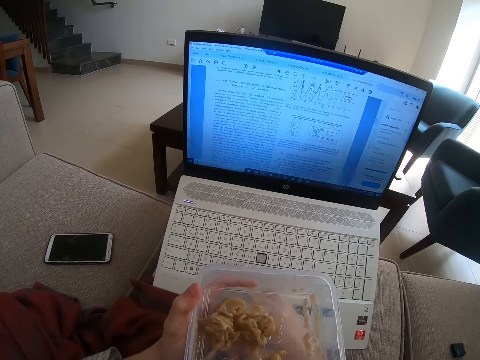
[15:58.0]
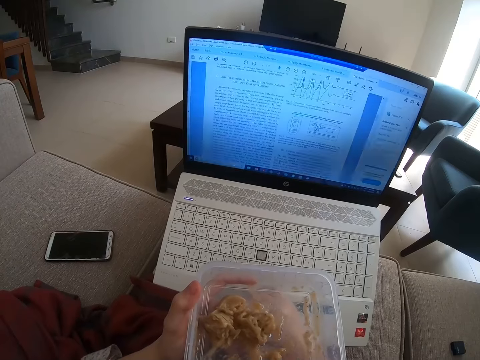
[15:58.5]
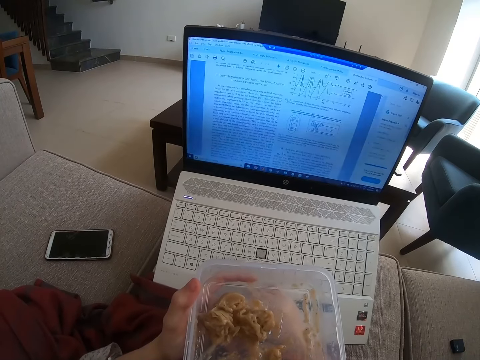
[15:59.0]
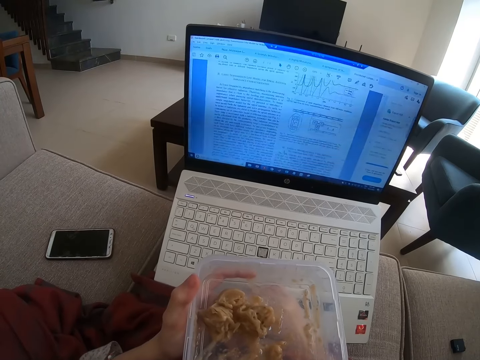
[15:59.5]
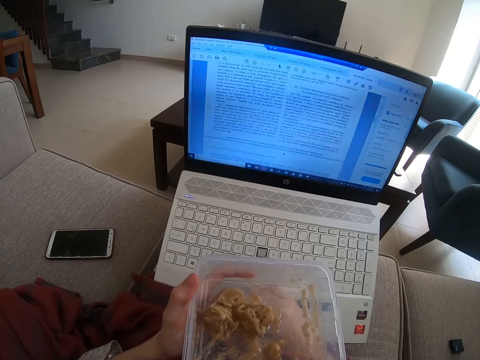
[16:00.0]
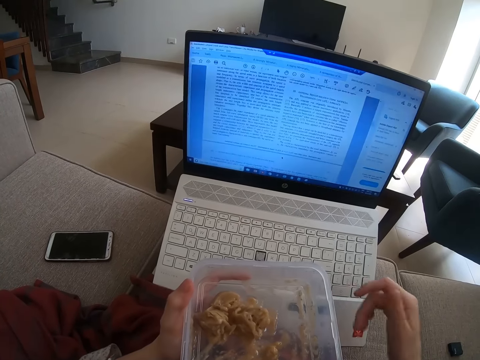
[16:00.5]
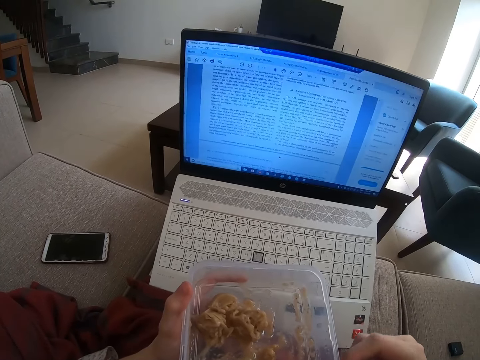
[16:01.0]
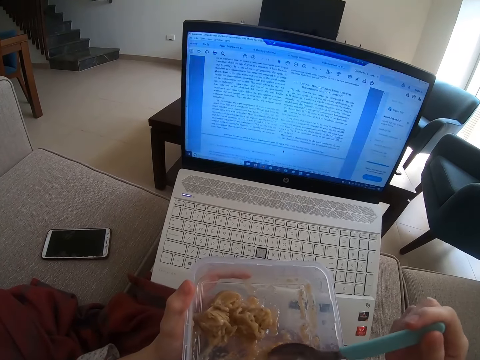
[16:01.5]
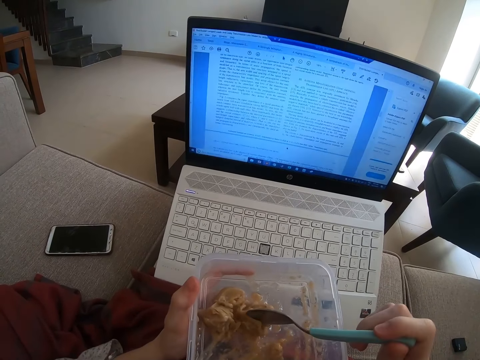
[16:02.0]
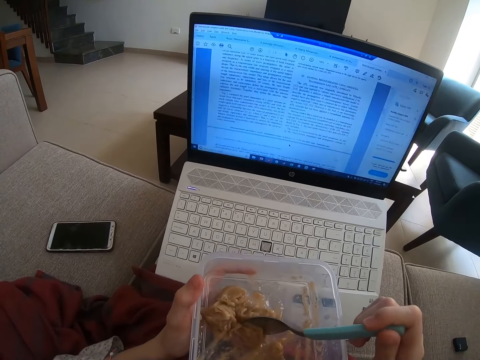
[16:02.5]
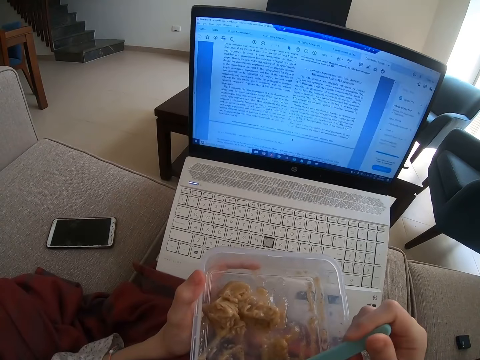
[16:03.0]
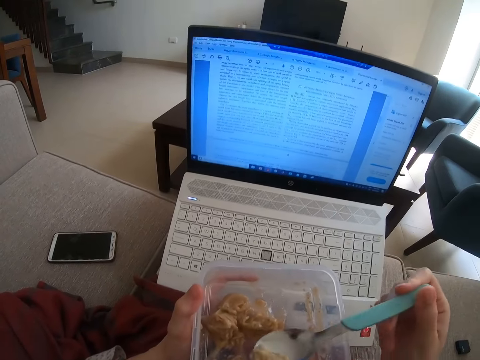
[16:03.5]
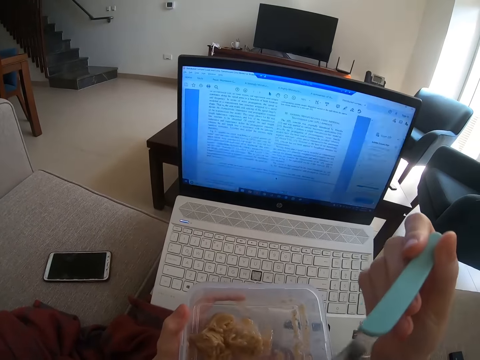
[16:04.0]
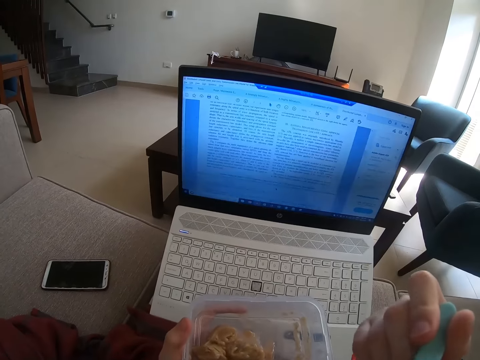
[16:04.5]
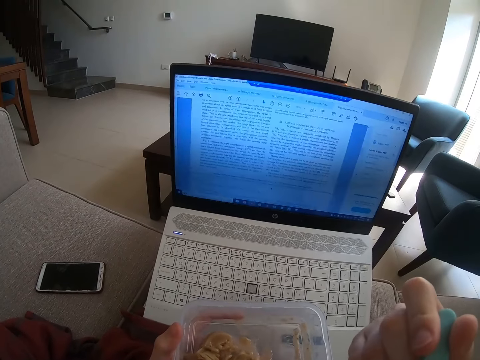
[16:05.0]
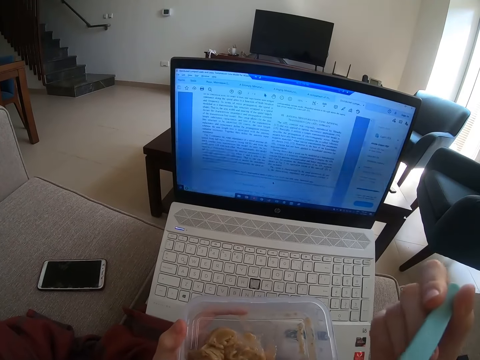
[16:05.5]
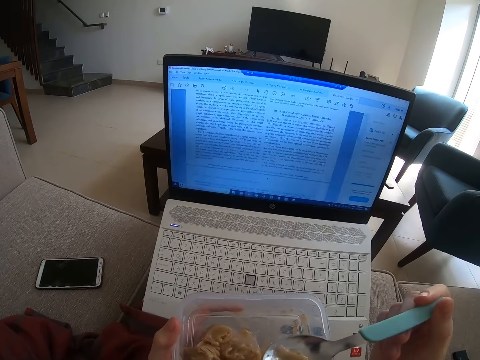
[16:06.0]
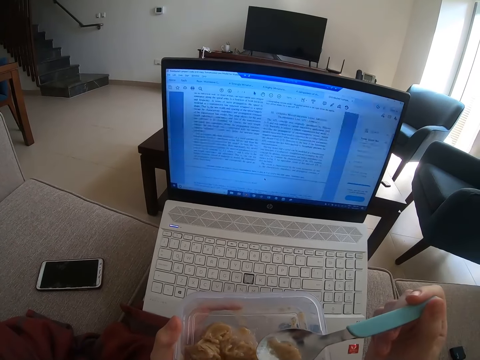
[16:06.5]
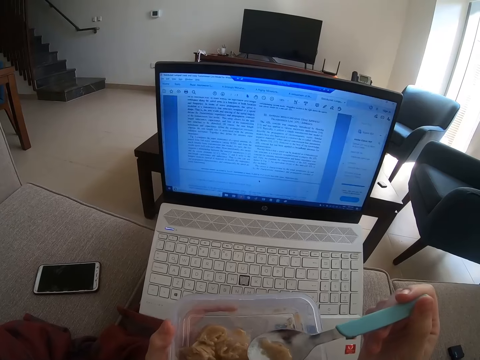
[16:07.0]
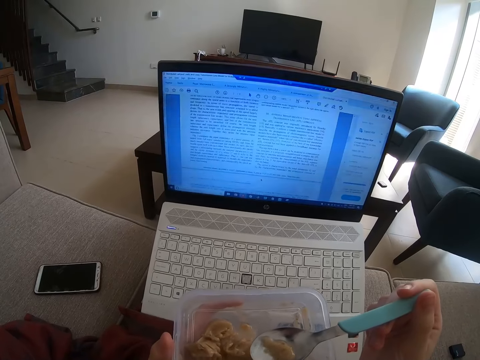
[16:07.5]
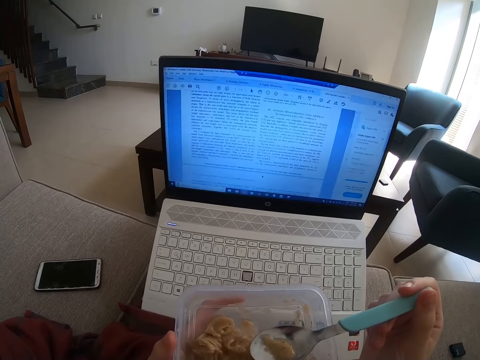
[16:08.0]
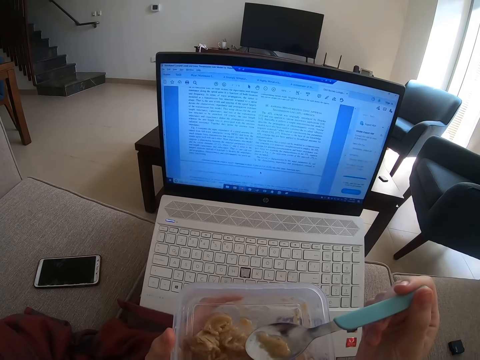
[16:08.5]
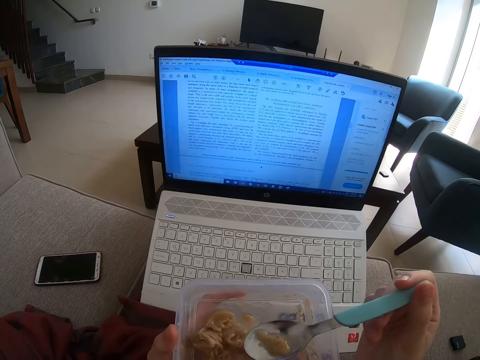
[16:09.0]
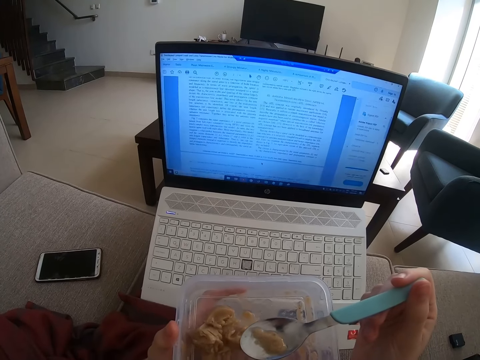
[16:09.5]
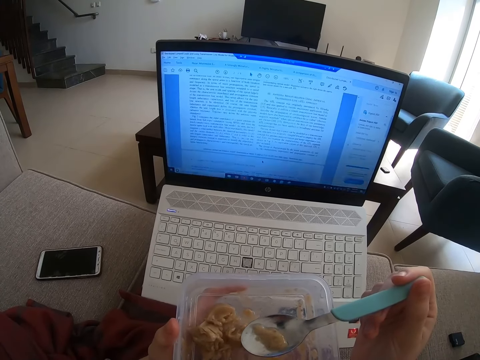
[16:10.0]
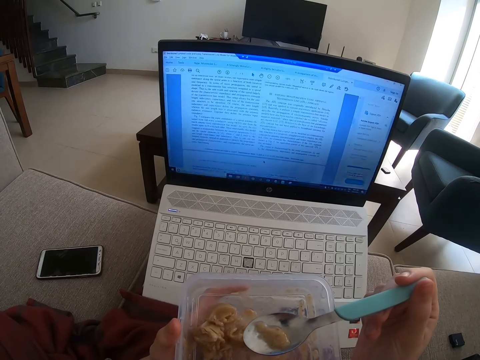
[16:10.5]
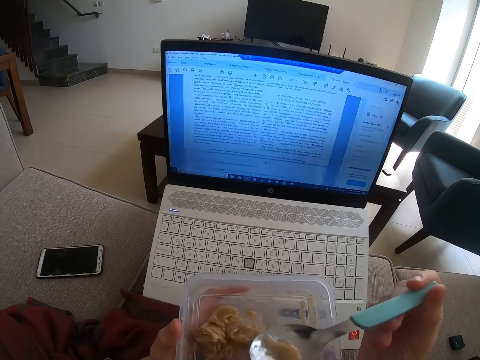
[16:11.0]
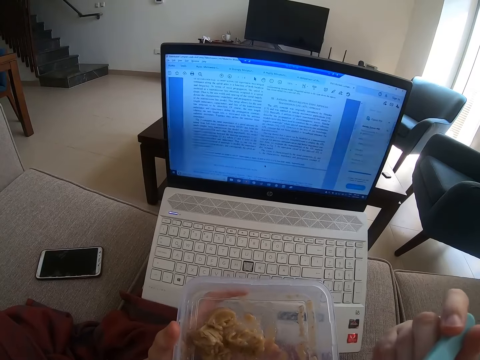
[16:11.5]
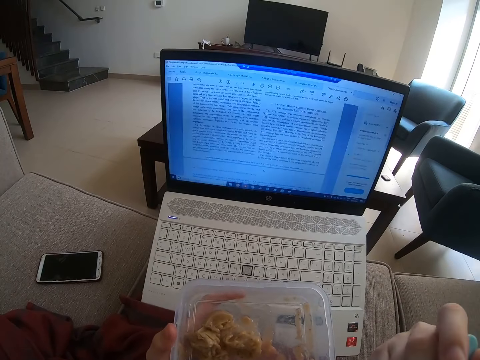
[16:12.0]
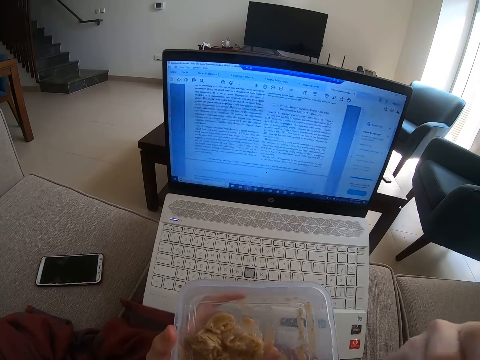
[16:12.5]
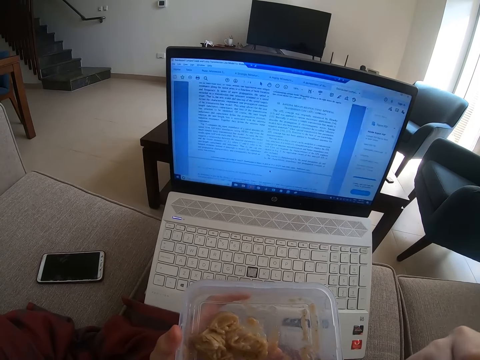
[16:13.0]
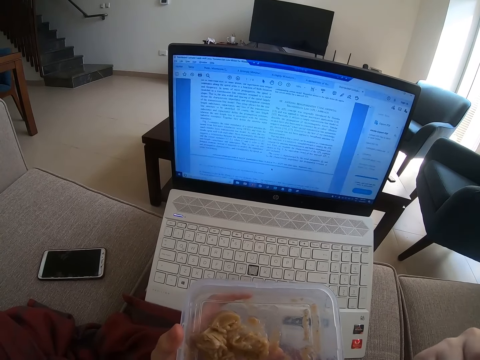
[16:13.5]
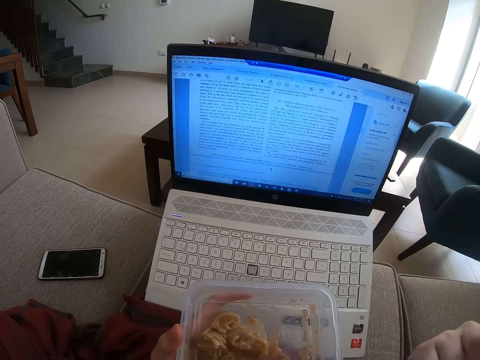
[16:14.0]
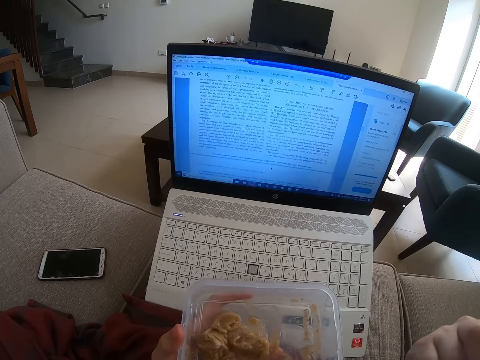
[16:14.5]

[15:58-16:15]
The camera wearer picks up a spoon. They scoop the food with the spoon. They eat the food with the spoon. They look at the laptop. They eat the food with the spoon.

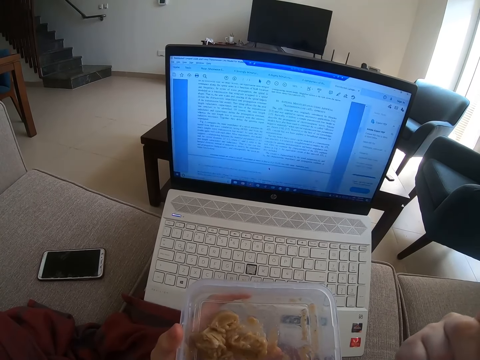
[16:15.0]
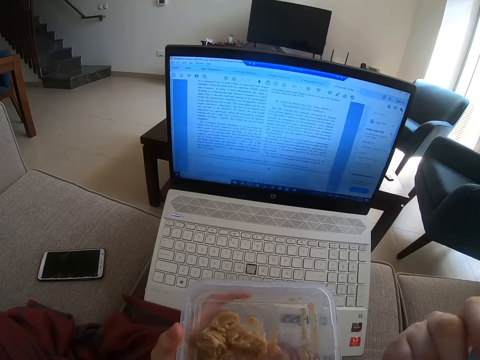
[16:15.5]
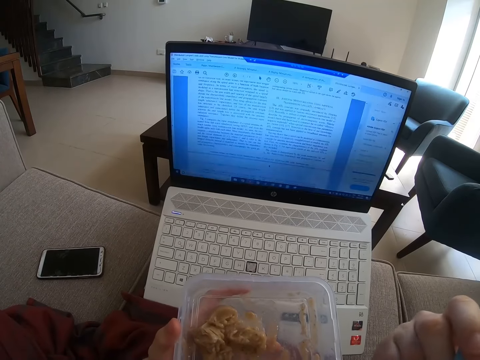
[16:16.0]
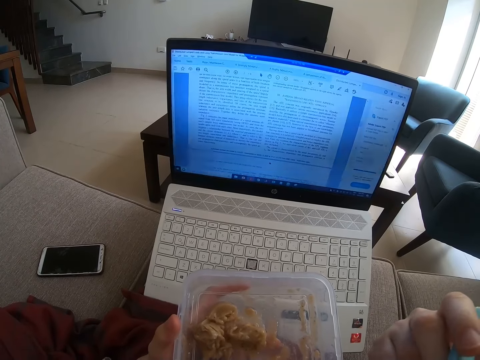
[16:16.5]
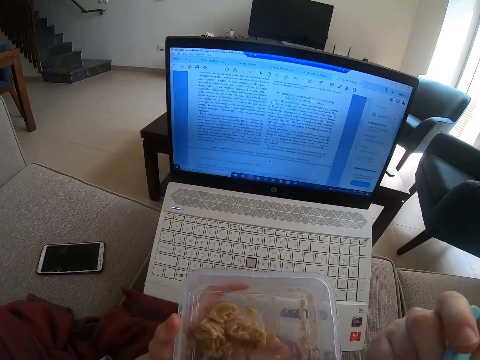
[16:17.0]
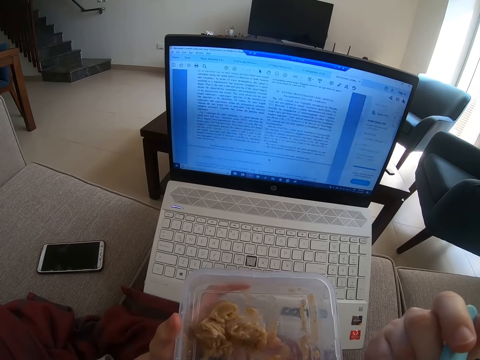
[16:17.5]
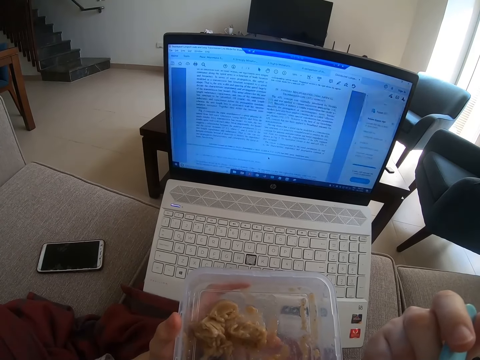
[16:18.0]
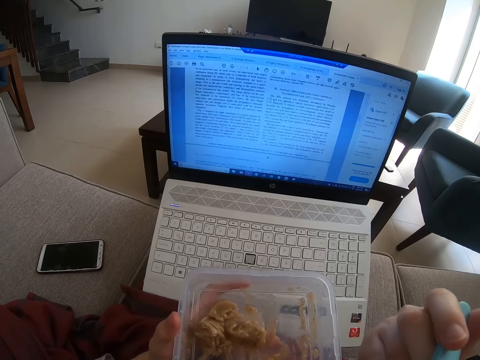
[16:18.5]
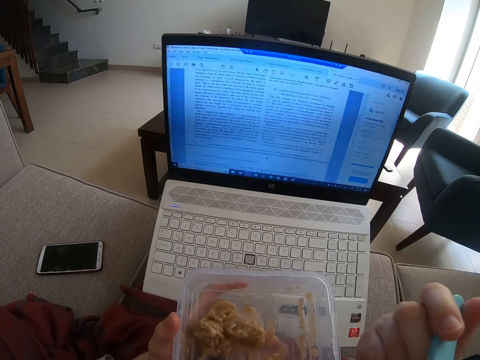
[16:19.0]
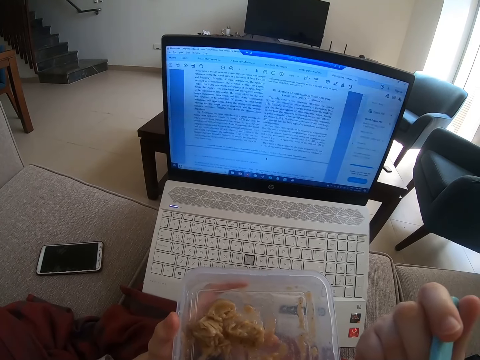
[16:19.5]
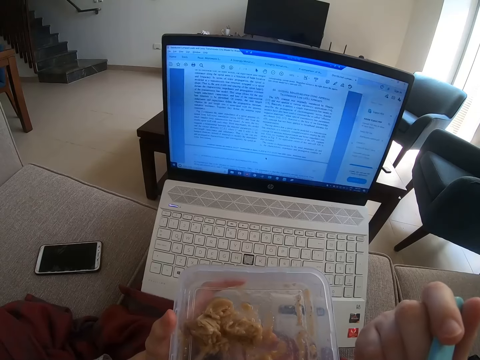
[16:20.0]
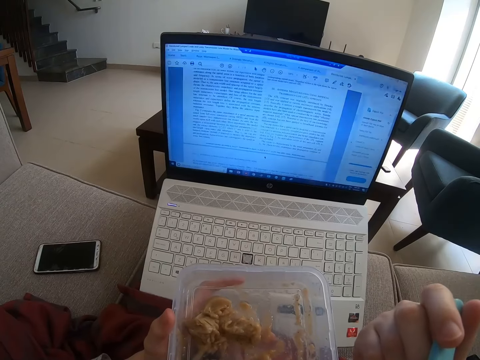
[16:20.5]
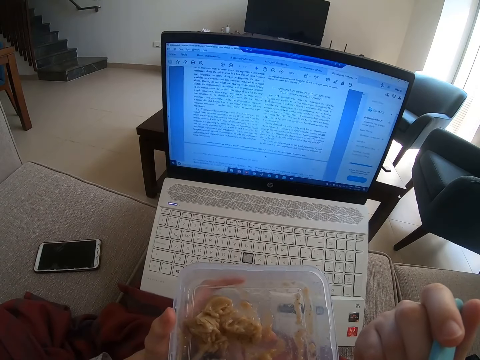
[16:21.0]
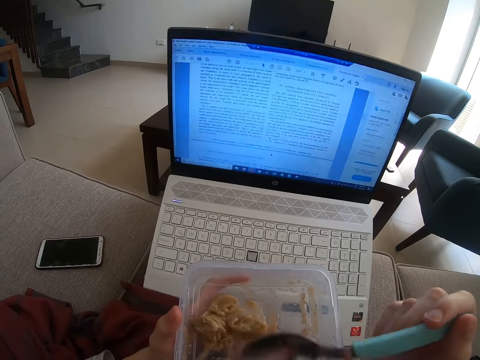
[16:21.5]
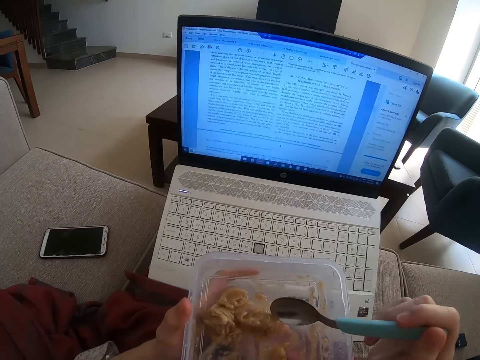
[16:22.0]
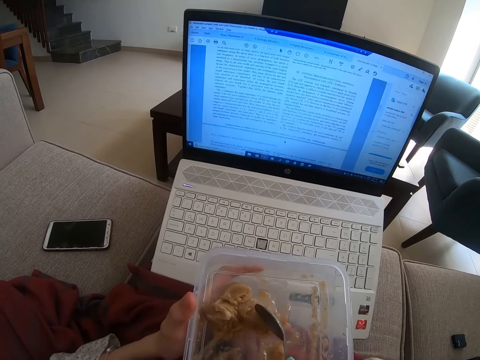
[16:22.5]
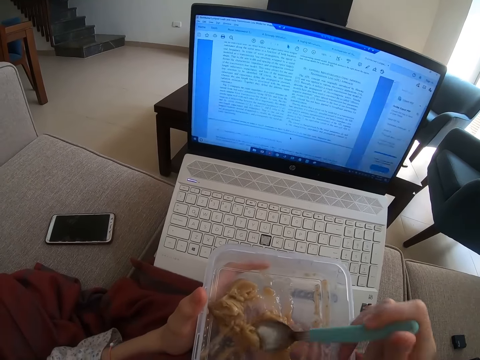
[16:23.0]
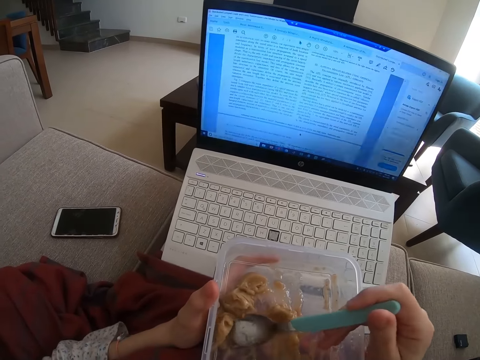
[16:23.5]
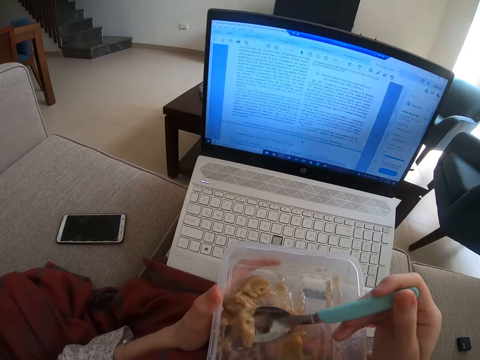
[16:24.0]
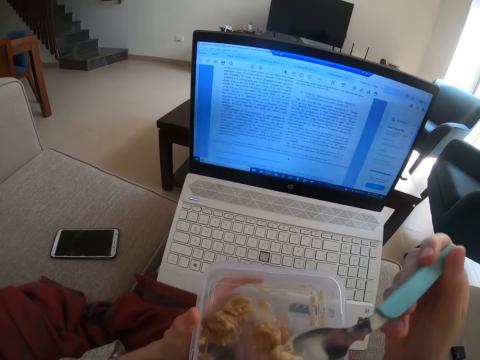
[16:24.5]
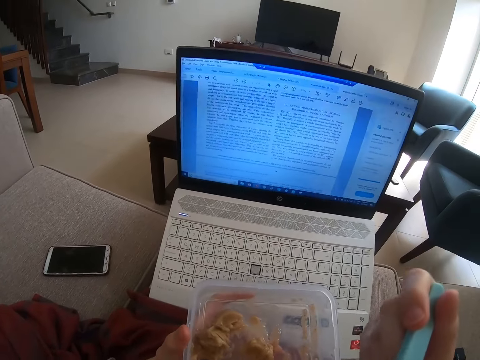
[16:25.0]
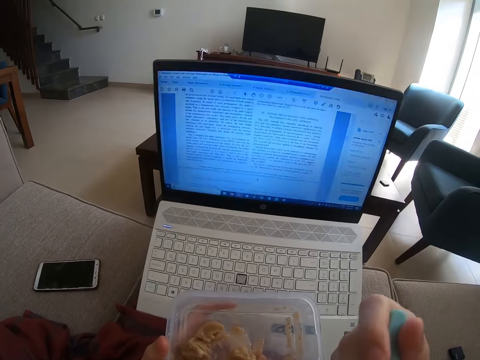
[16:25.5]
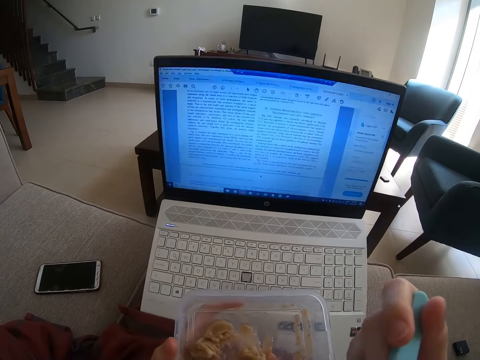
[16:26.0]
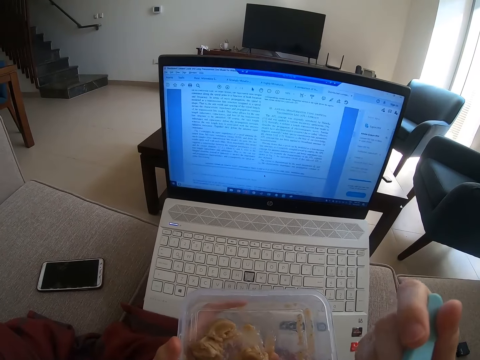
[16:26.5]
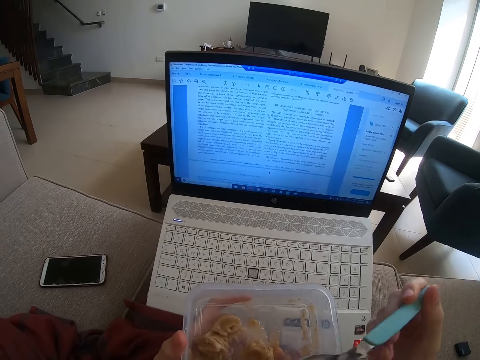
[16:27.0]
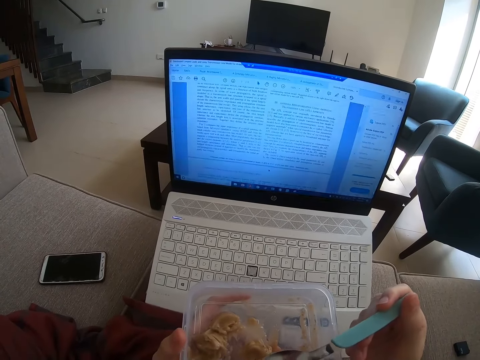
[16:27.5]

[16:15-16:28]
The camera wearer looks at the laptop. They scoop the food with a spoon. They eat the food with the spoon.
